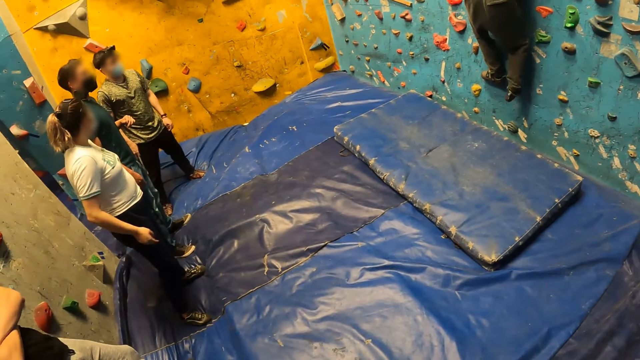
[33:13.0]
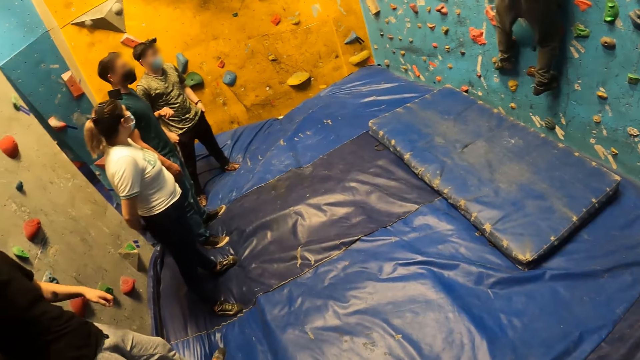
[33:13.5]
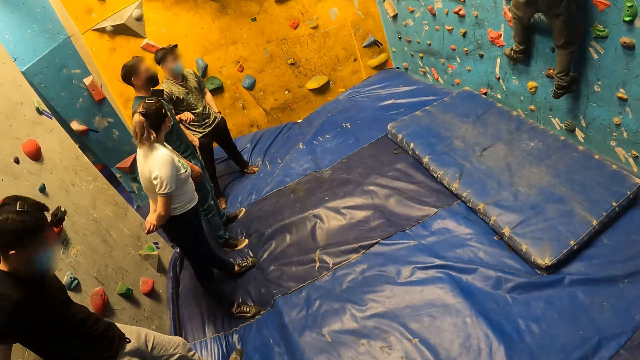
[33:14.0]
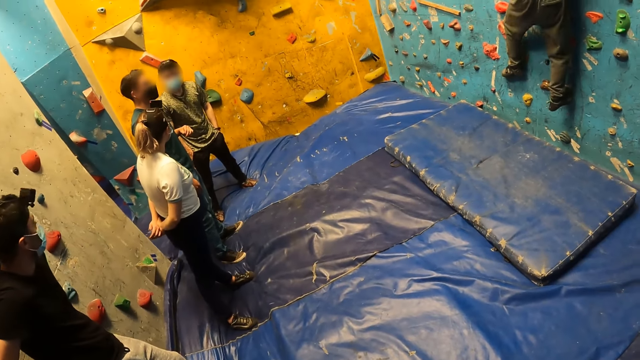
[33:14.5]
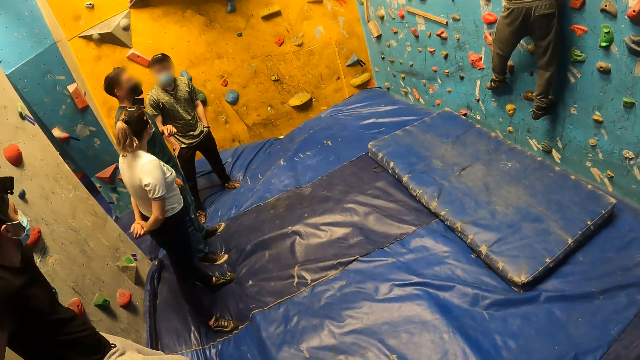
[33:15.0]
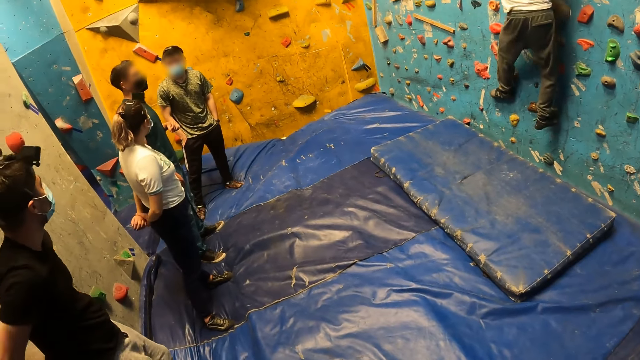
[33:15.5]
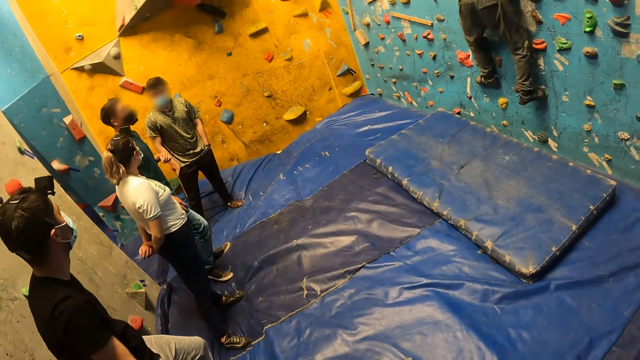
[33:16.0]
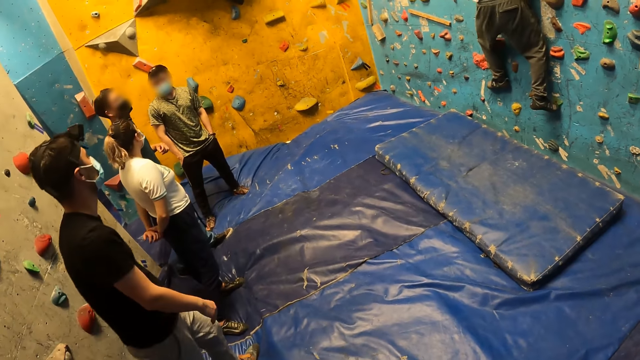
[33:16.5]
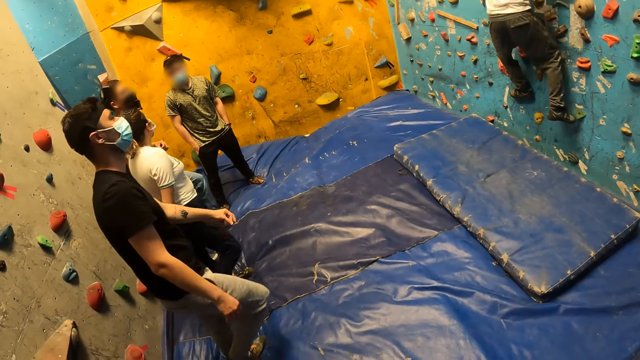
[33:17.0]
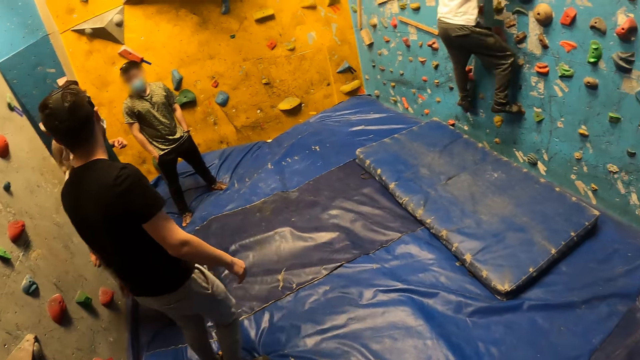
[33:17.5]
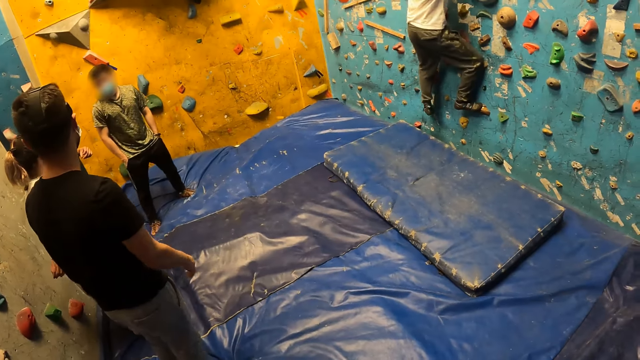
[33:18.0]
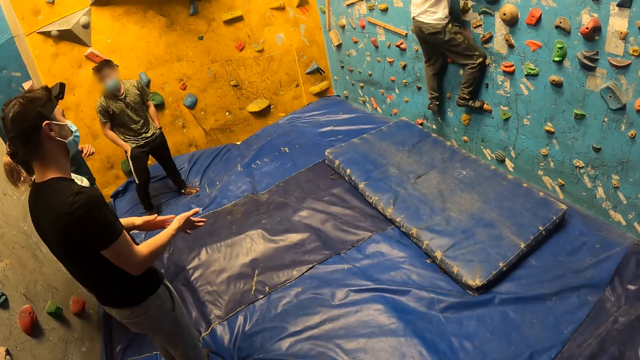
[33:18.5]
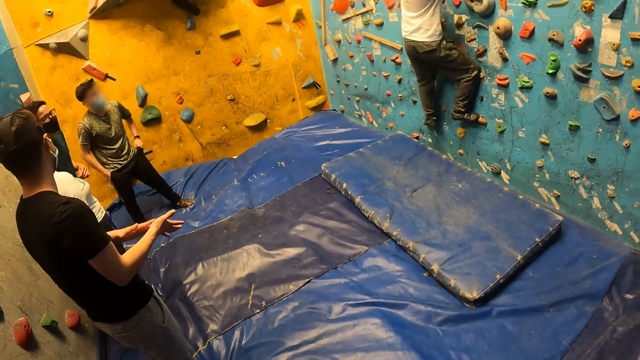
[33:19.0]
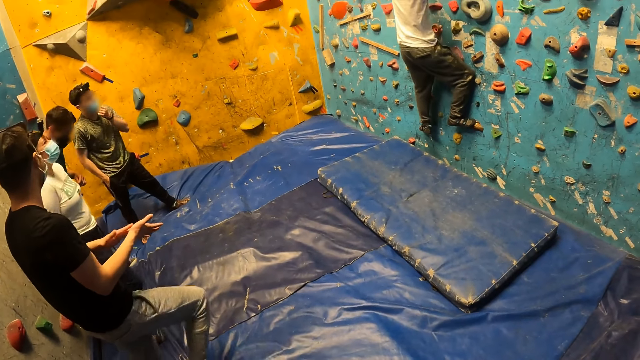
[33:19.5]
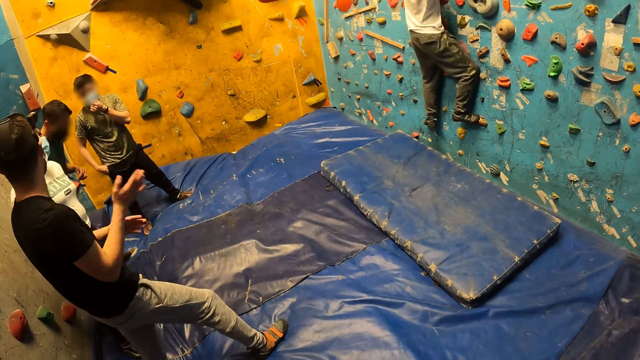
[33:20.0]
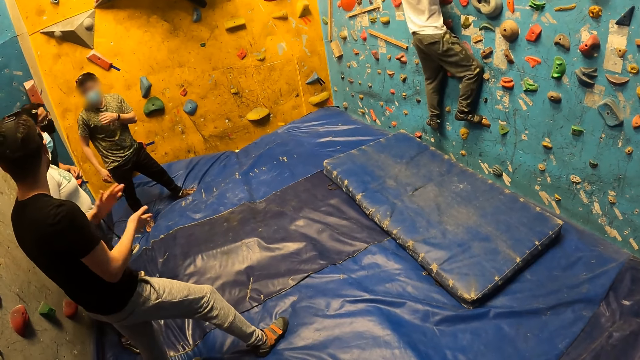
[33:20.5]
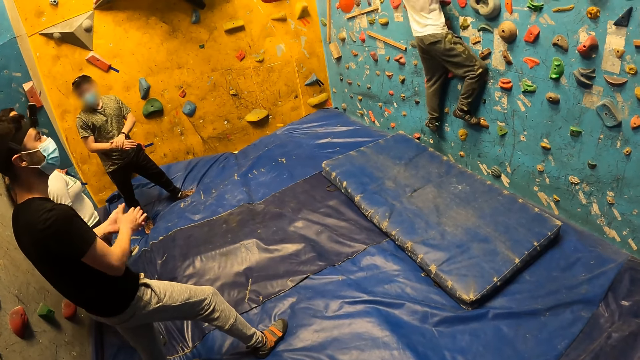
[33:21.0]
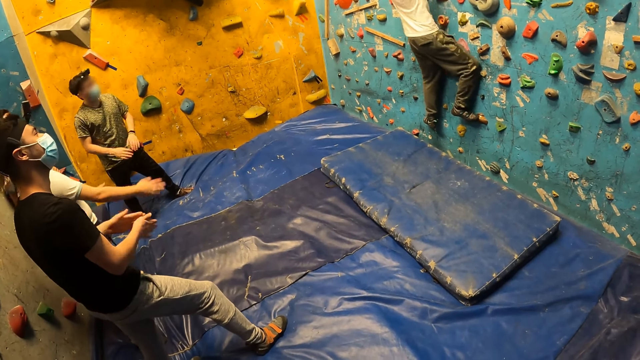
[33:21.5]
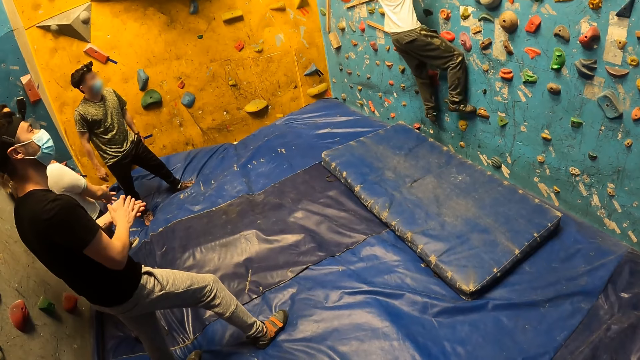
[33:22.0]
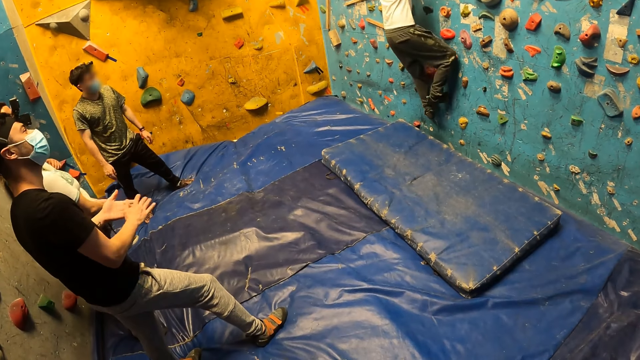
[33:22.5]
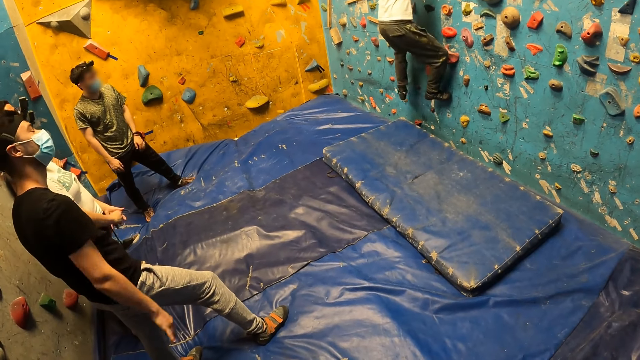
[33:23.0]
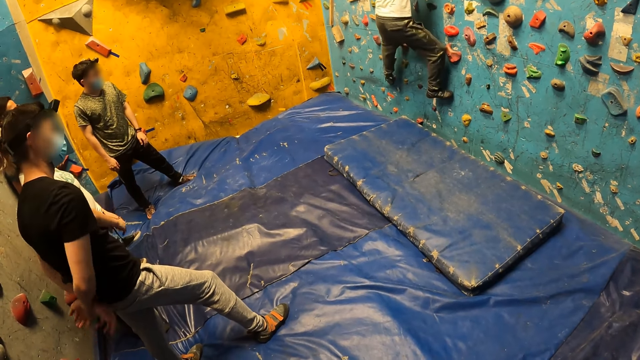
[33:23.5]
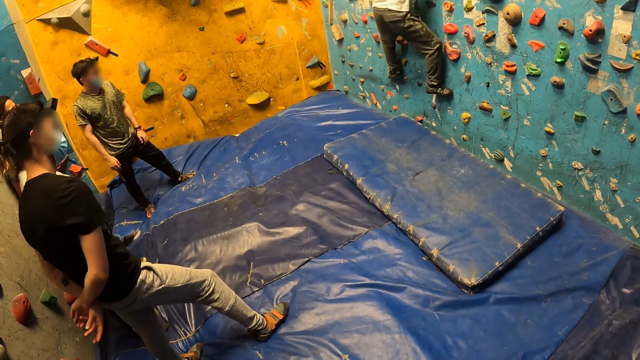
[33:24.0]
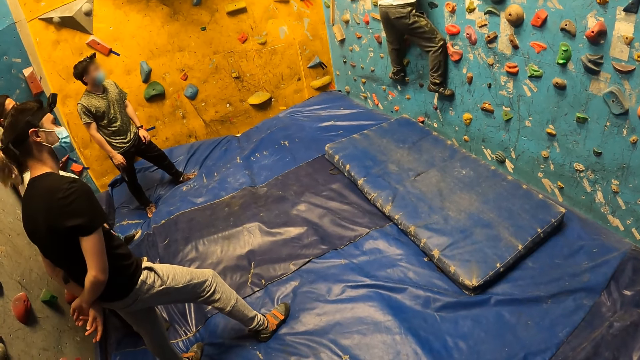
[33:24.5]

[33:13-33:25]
A man puts his left hand in his left pant pocket. A woman puts her two hands together. The man puts his right hand in his right pant pocket. The camera wearer looks around. Another man rubs both hands together. The first man touches his nose mask with his left hand. The first man places his left hand on his right wrist. The woman puts both hands together. The other man puts both hands at the back.

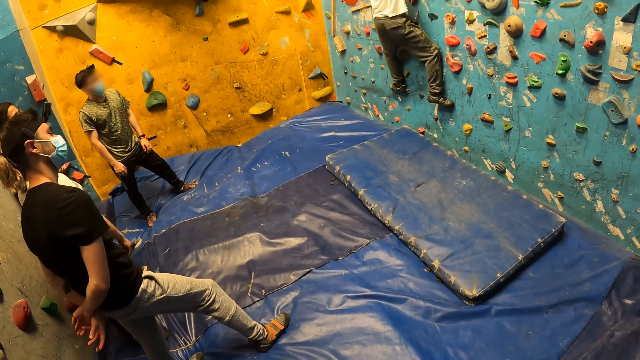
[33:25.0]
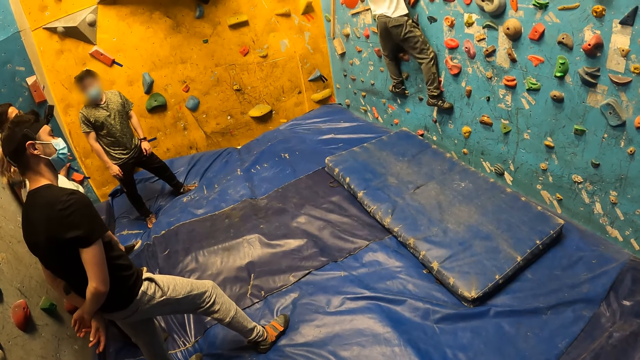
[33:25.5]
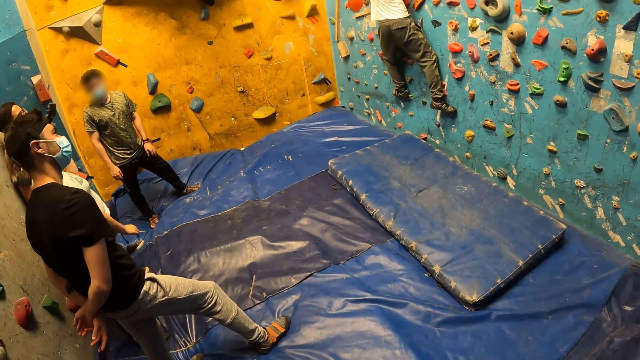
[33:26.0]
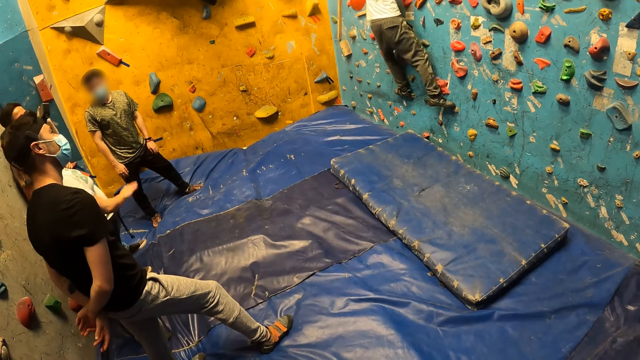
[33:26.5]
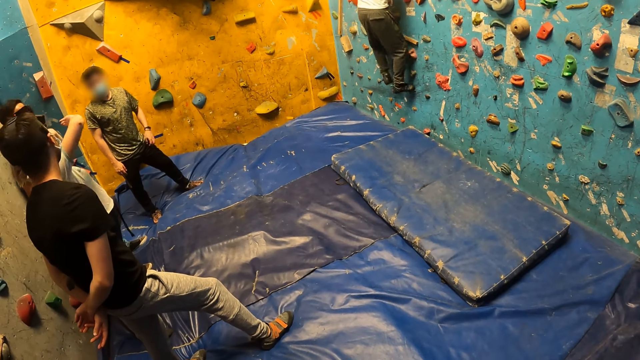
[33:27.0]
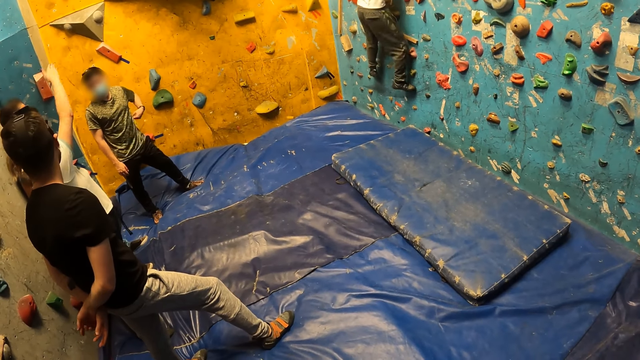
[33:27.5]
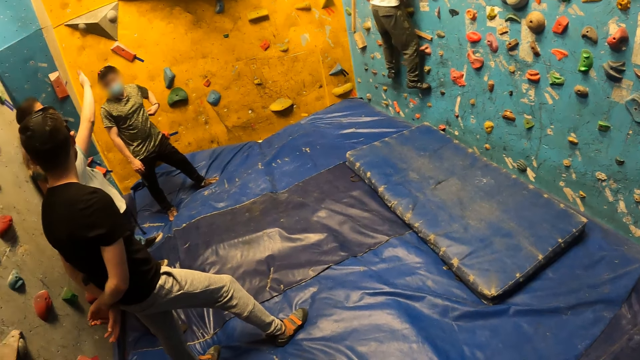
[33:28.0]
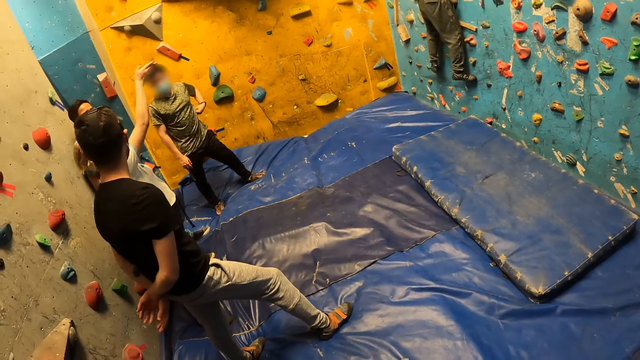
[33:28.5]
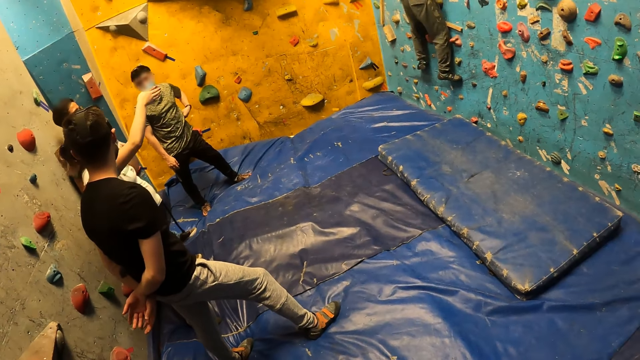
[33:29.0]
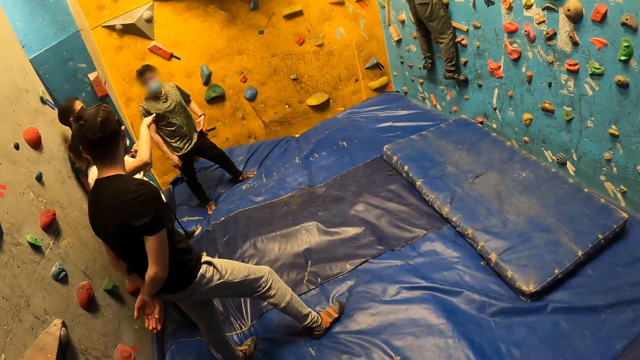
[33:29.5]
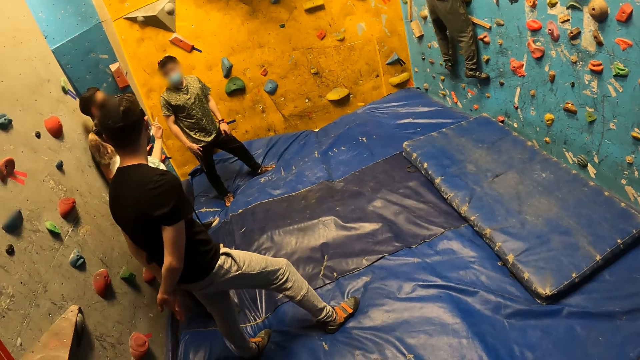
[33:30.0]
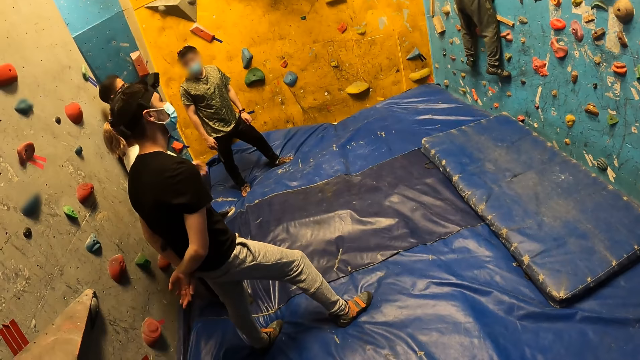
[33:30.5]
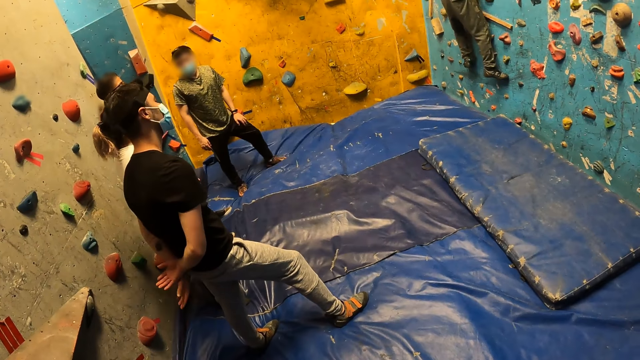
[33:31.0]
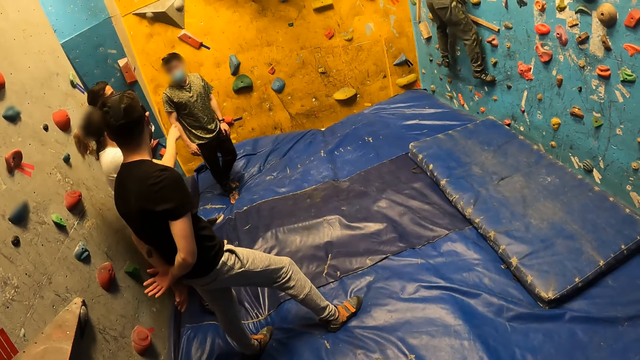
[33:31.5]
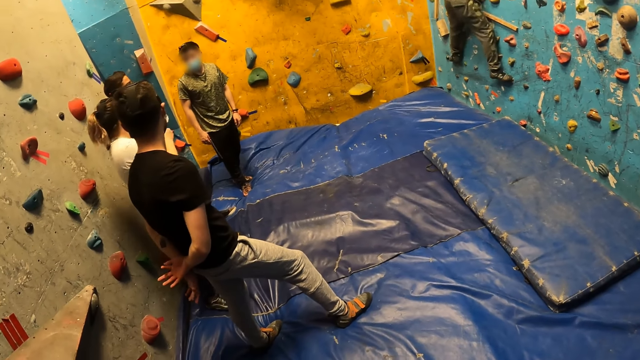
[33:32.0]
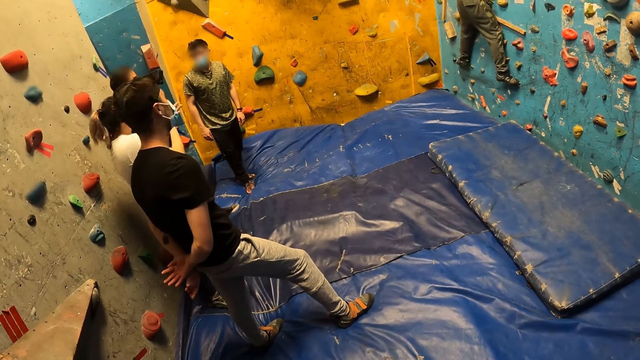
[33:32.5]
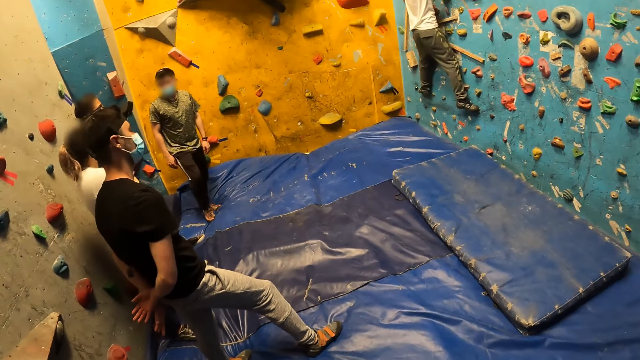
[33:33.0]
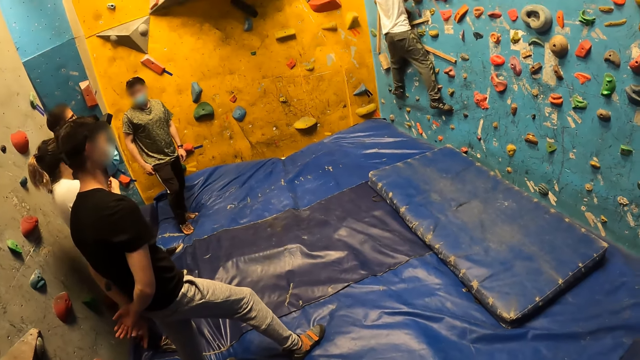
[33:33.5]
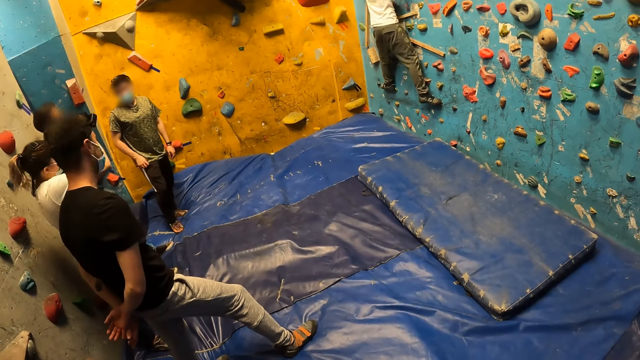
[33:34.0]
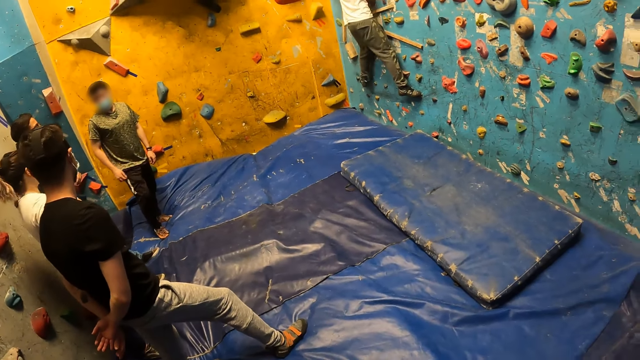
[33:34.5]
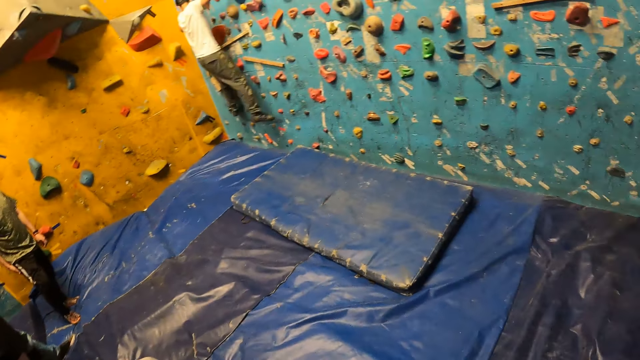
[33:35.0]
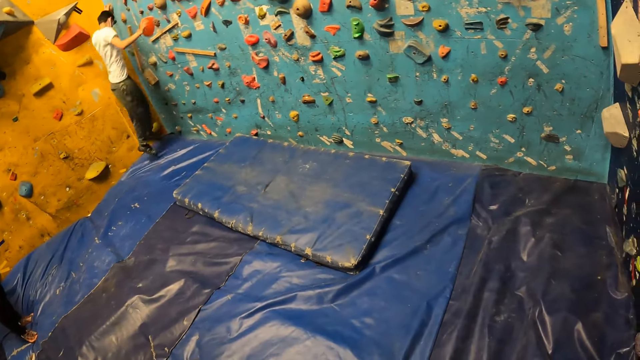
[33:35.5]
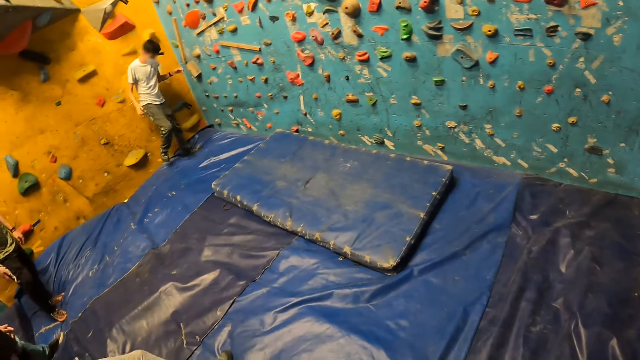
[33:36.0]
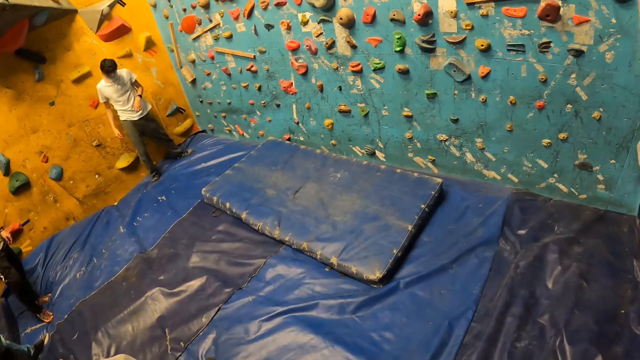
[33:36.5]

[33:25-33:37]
The woman interacts with the man. The man scratches his left side ribs with his left hand. The woman points her right hand to the climbing wall. The camera wearer looks around. The man adjusts his pants with his right hand. Another man gets down from the climbing wall.
